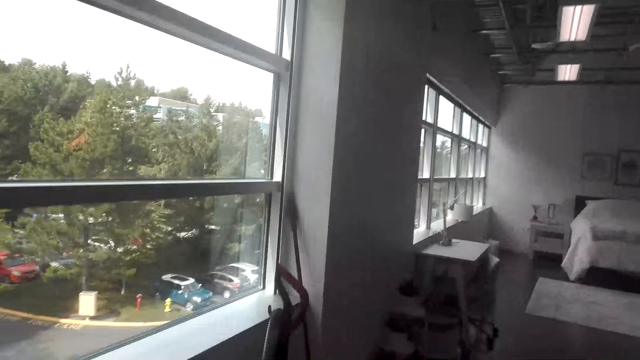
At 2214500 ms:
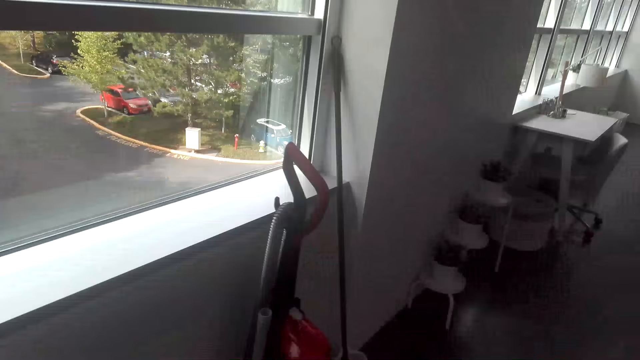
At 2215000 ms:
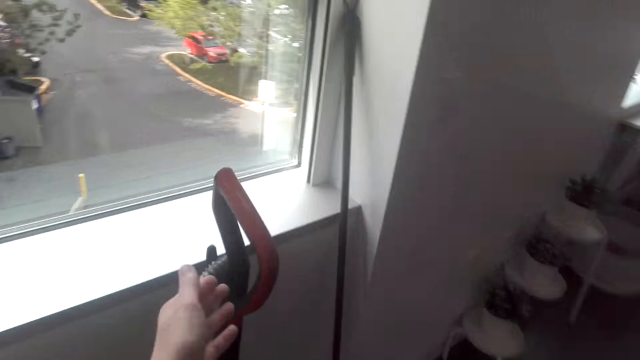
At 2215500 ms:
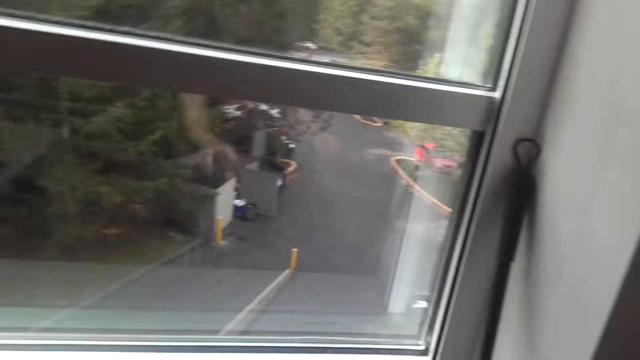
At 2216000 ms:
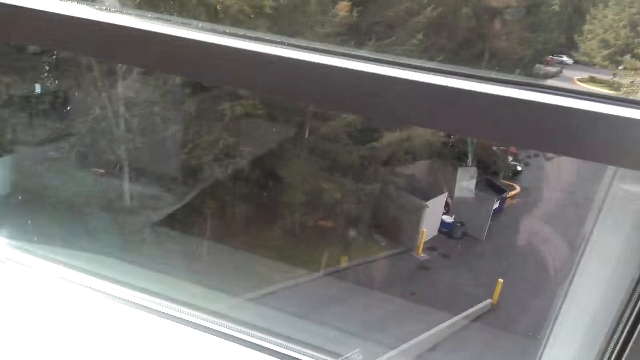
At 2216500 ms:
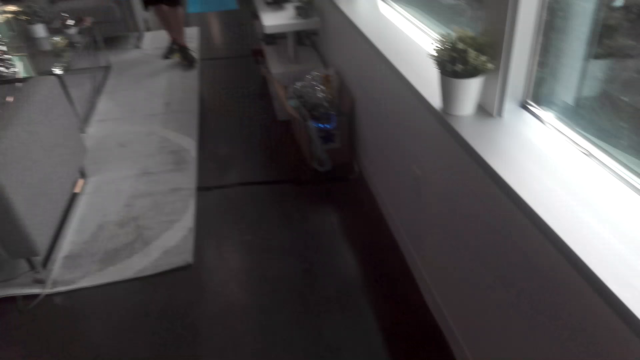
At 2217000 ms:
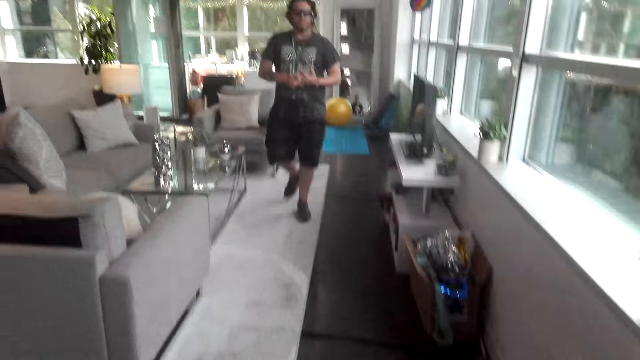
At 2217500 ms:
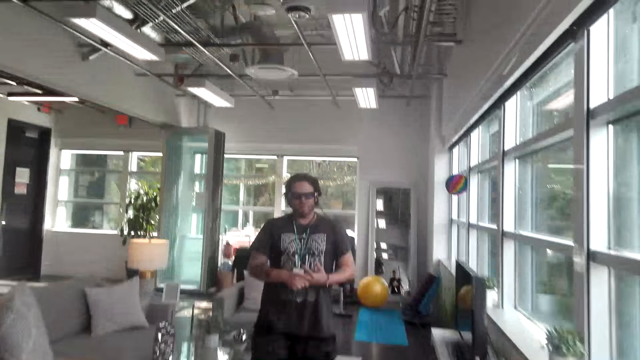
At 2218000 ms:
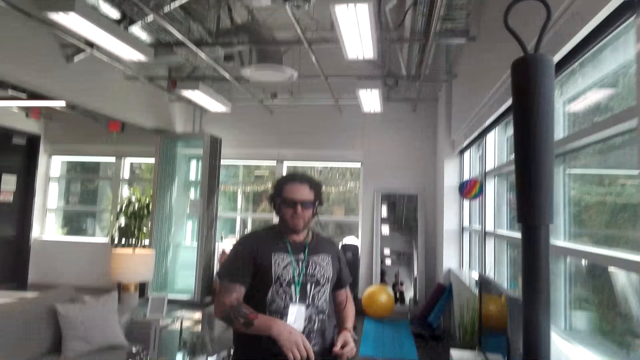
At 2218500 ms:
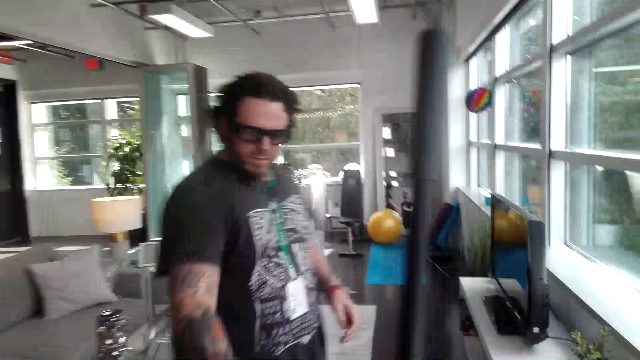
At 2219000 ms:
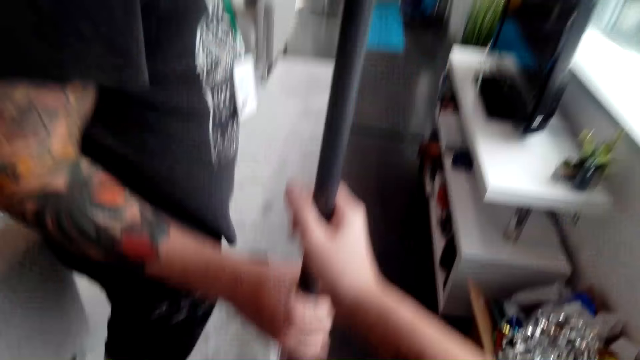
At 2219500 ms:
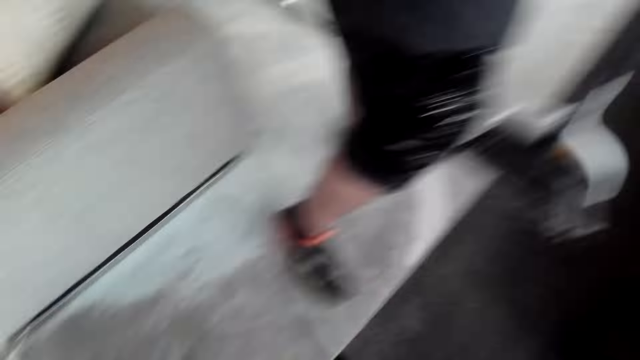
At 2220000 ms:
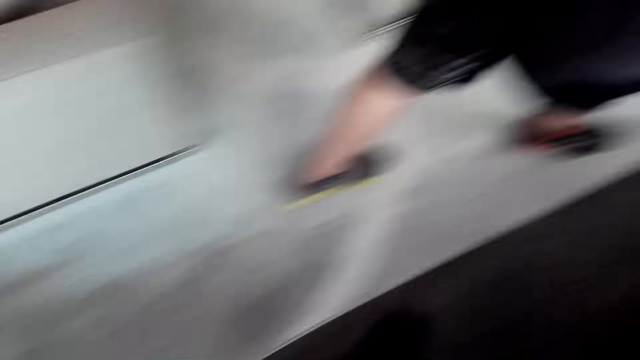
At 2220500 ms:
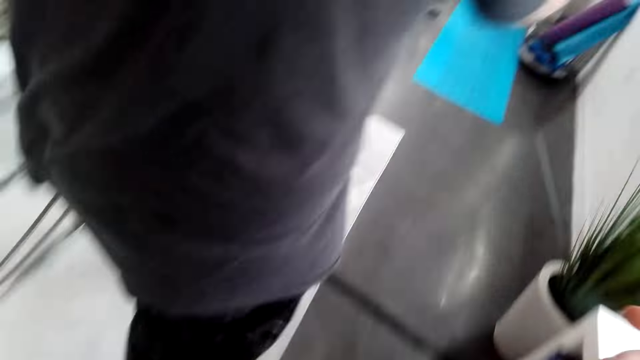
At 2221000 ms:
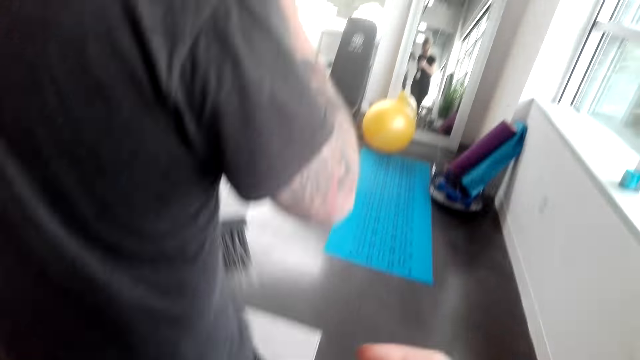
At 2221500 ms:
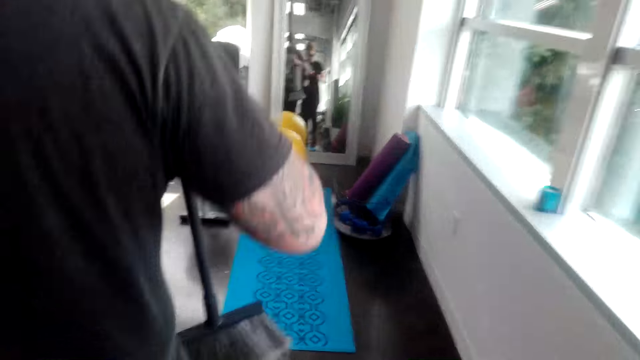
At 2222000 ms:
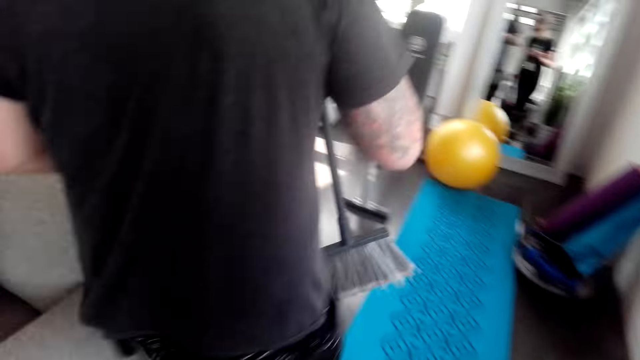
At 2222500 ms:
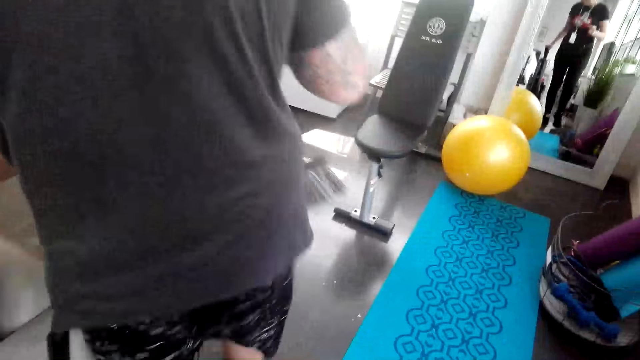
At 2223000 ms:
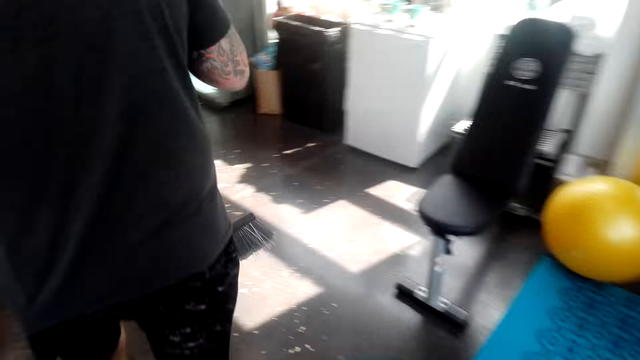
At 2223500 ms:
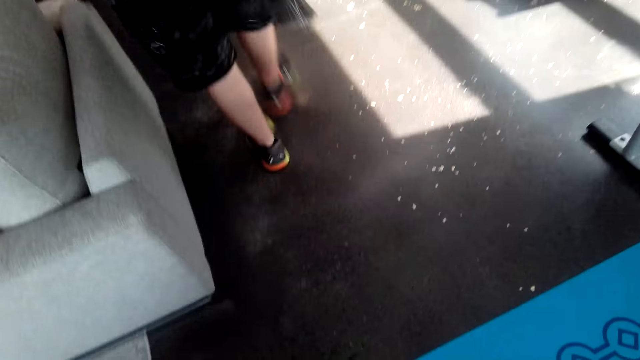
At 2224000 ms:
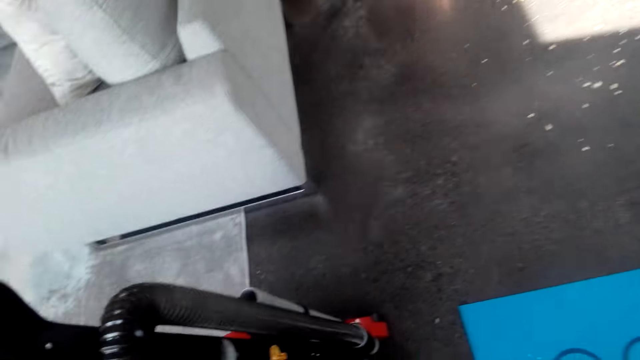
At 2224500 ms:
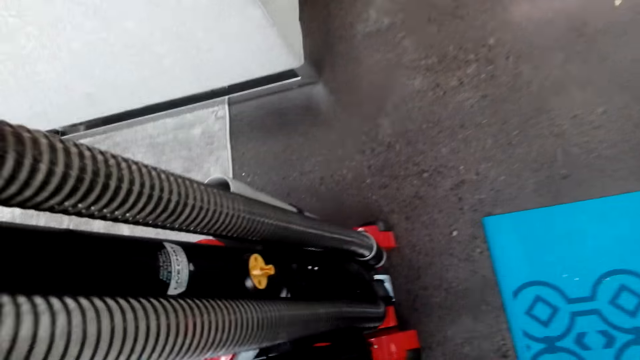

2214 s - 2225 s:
The camera wearer takes the vacuum cleaner. They walk around the room. They give a man the housekeeper broom or the vacuum cleaner. The man walks around the room. The camera wearer walks in the room.

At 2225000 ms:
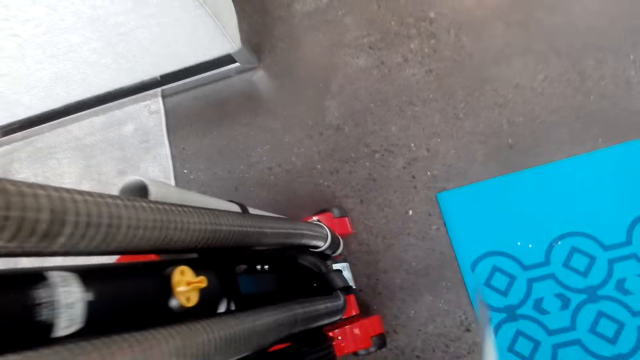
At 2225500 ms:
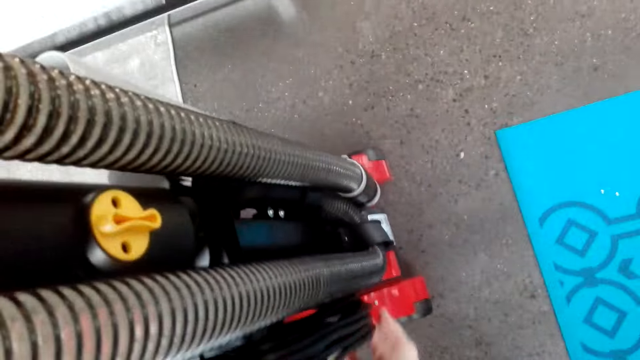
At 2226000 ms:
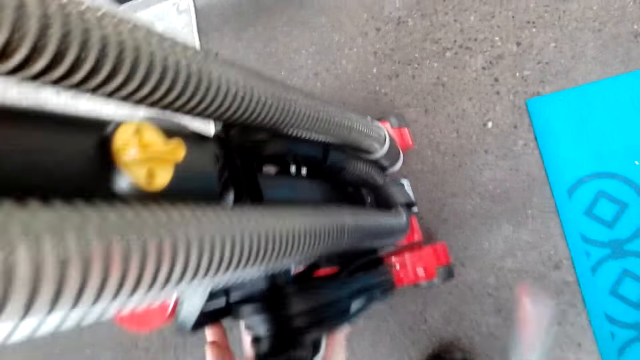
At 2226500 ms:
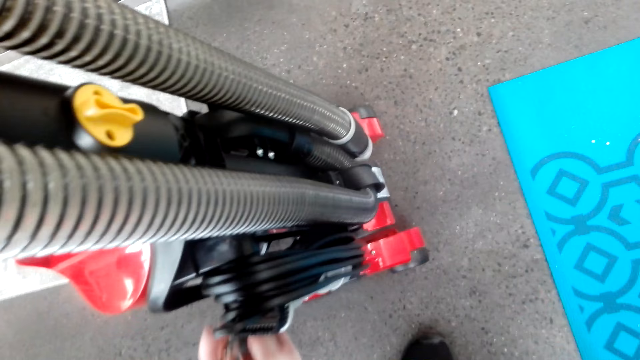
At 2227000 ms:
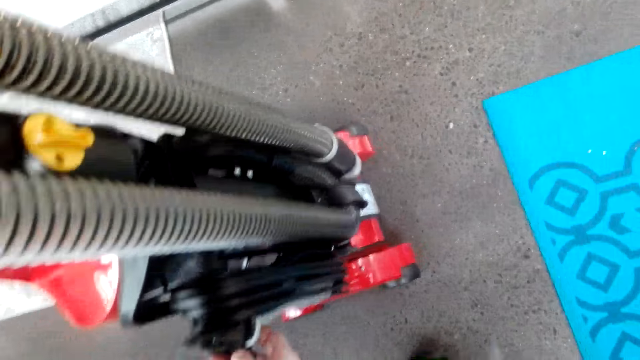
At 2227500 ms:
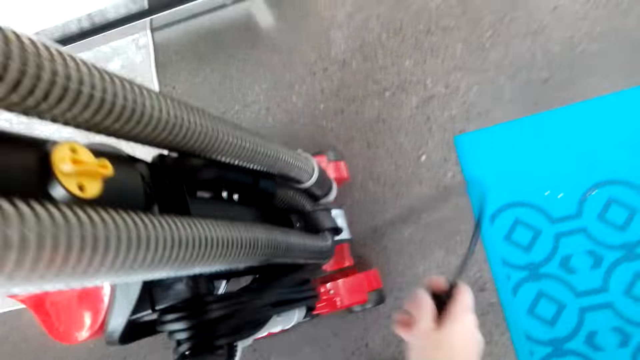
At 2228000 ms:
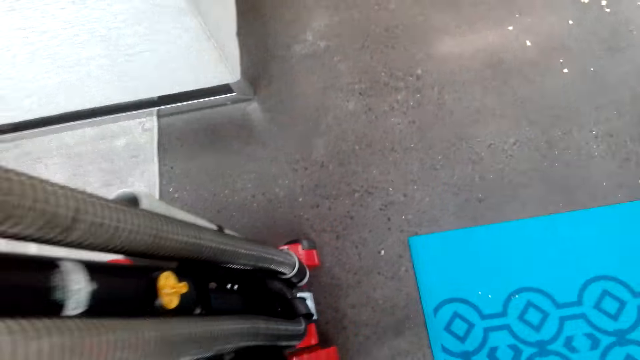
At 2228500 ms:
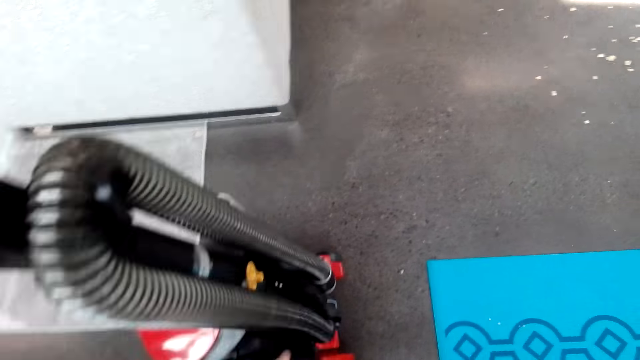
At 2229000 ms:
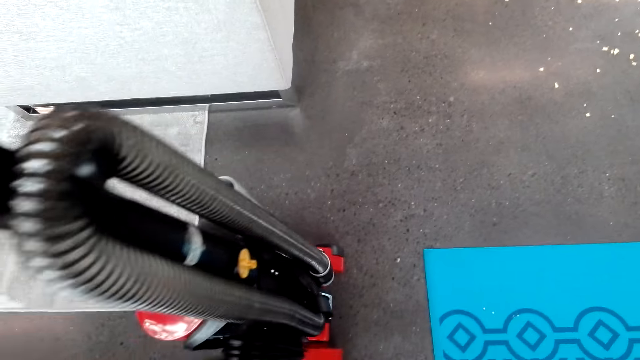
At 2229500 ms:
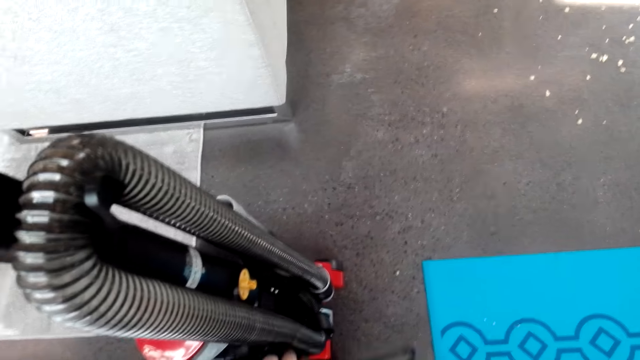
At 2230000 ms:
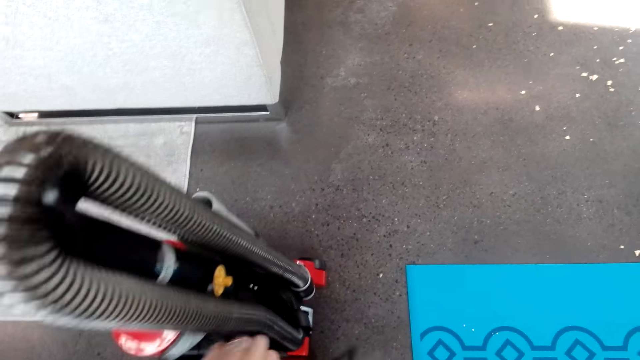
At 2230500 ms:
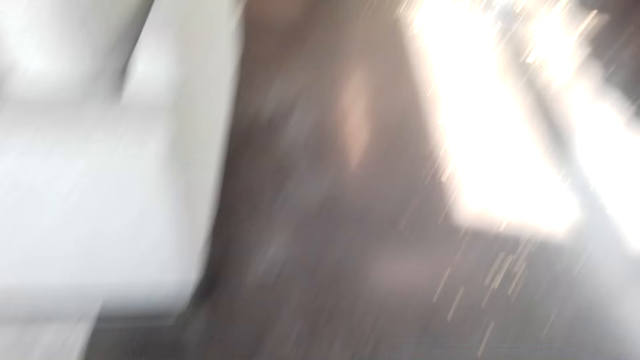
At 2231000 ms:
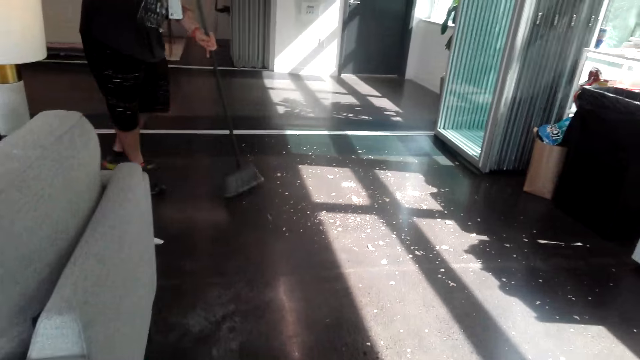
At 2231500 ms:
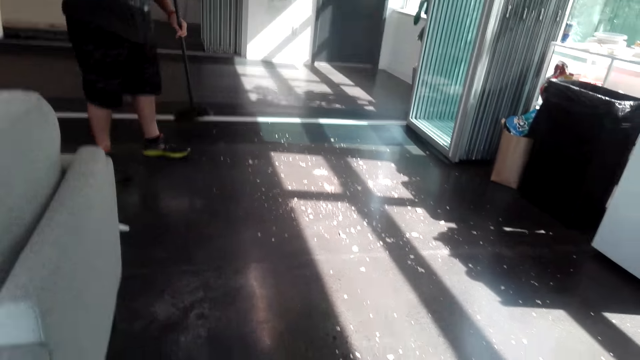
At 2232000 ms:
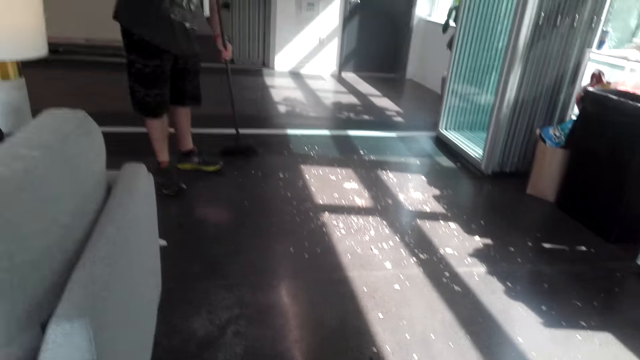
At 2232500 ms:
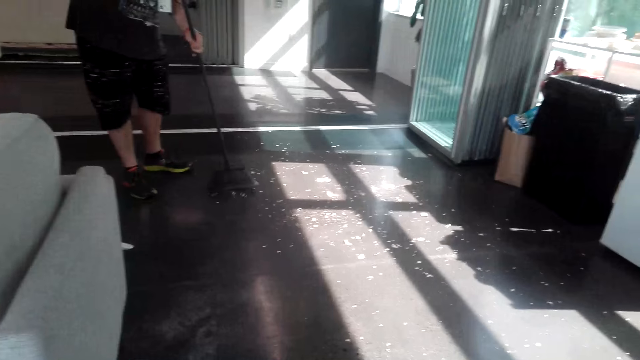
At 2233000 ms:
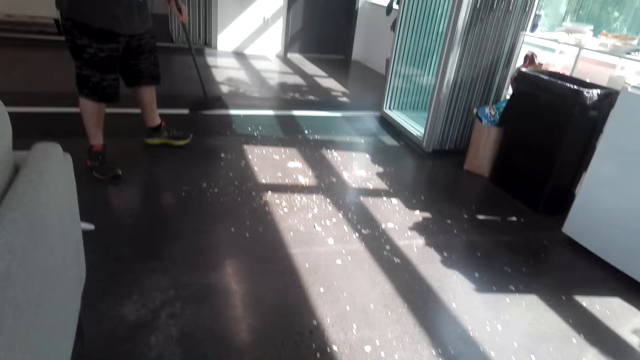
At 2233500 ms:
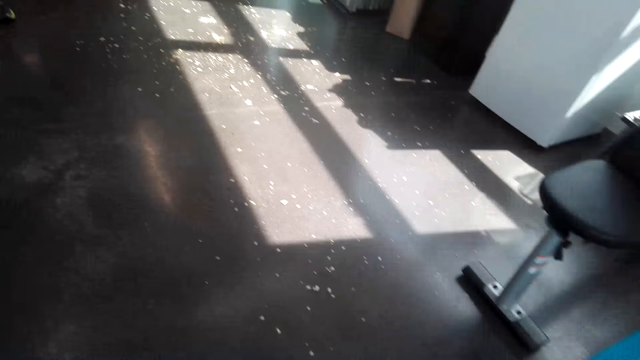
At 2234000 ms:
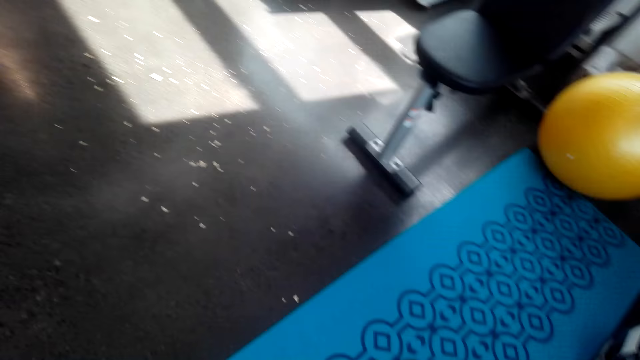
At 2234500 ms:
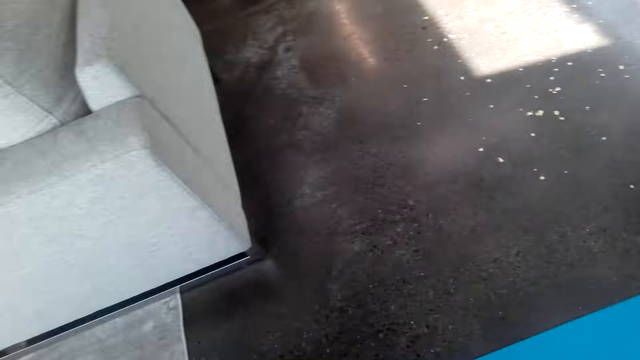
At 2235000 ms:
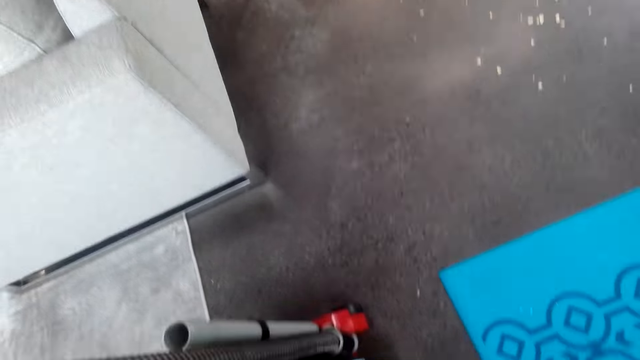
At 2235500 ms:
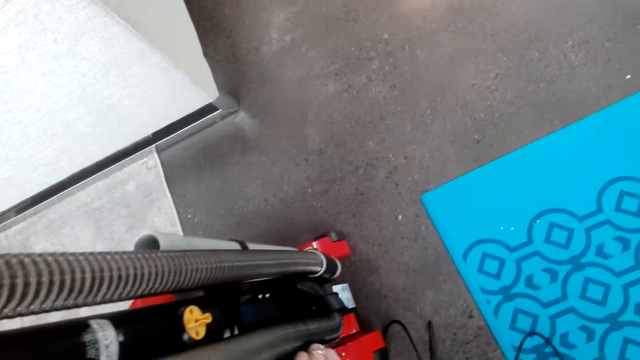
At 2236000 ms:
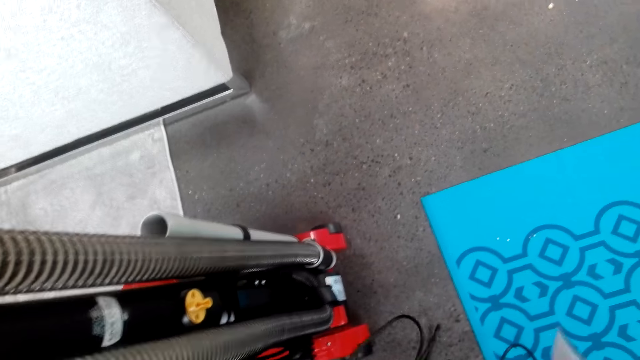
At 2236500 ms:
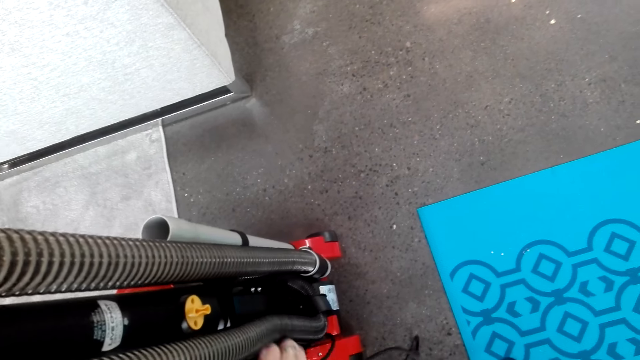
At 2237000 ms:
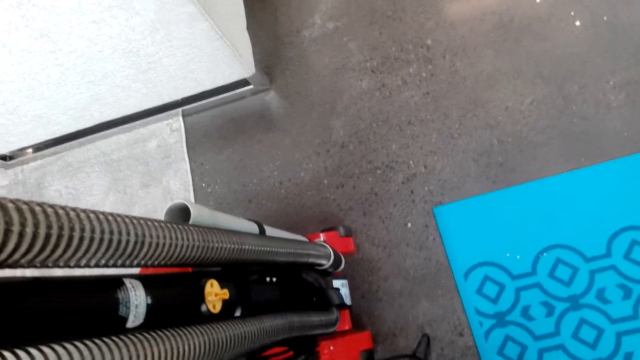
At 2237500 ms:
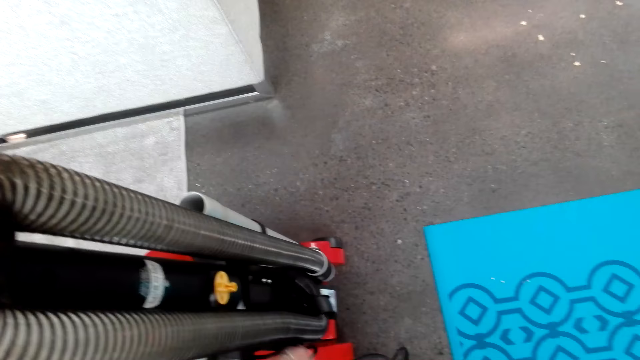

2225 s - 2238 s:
The camera wearer unfolds the cable of the vacuum cleaner. A man cleans the room with a housekeeper broom. The camera wearer talks to the man.
